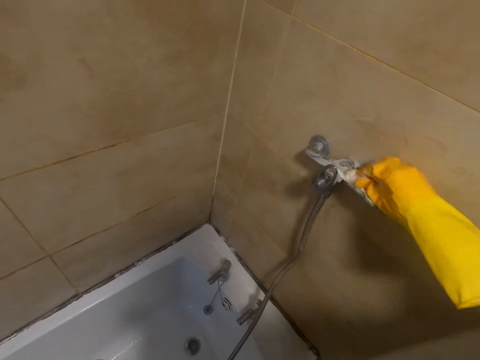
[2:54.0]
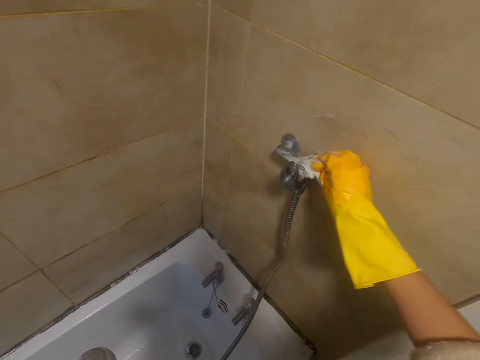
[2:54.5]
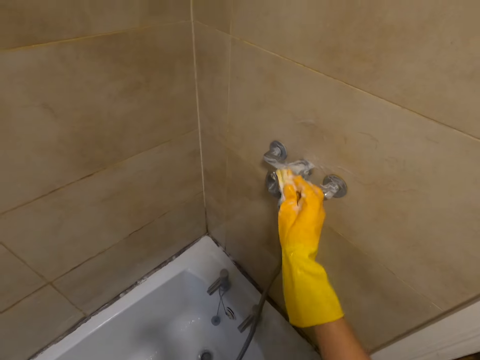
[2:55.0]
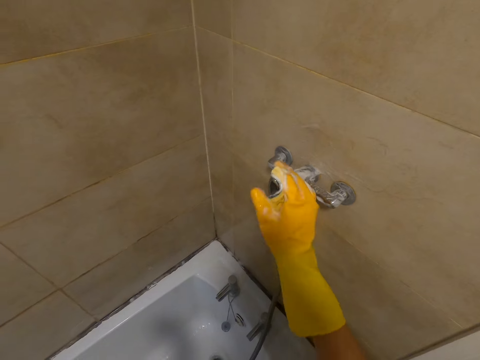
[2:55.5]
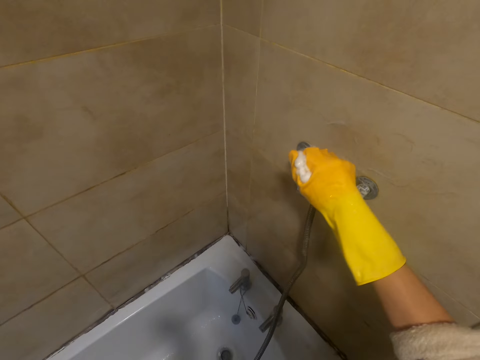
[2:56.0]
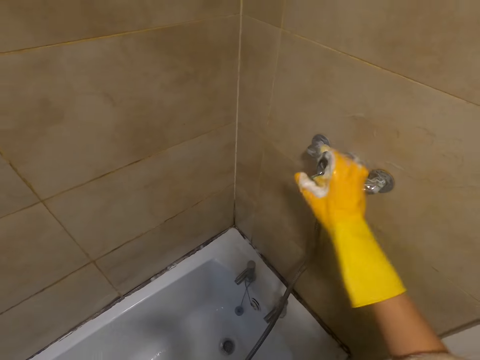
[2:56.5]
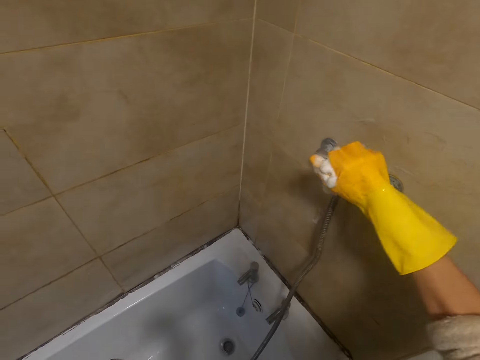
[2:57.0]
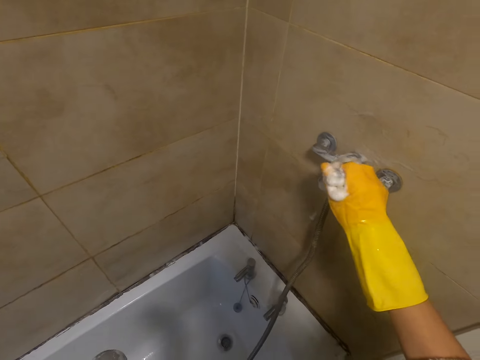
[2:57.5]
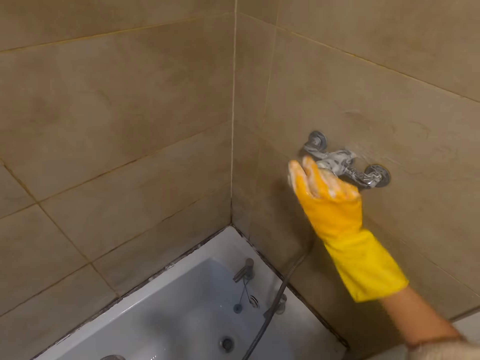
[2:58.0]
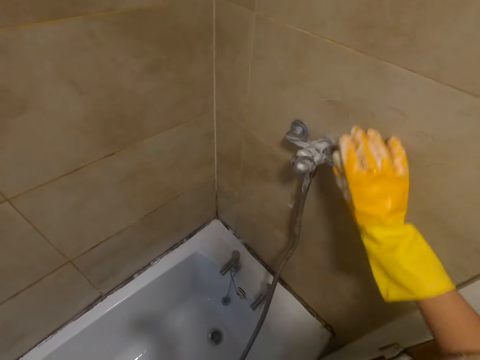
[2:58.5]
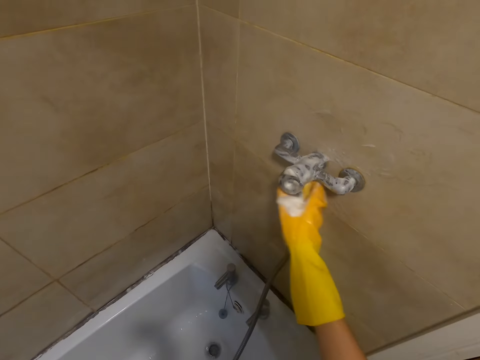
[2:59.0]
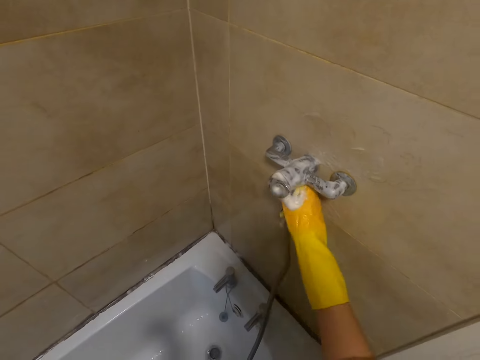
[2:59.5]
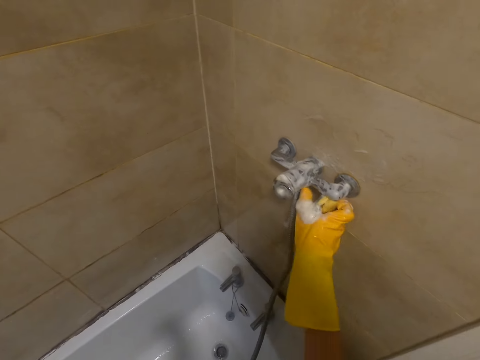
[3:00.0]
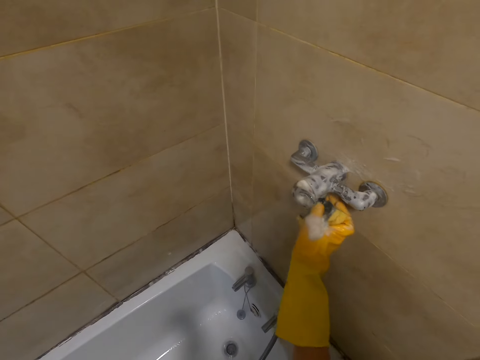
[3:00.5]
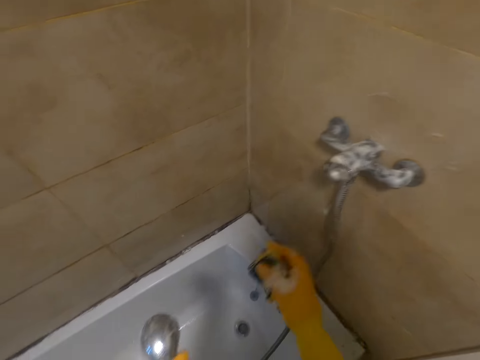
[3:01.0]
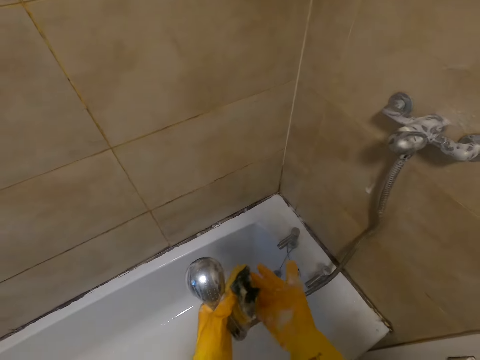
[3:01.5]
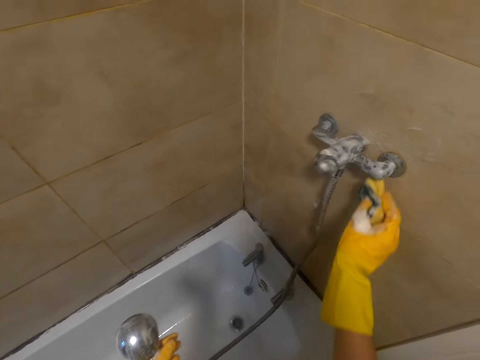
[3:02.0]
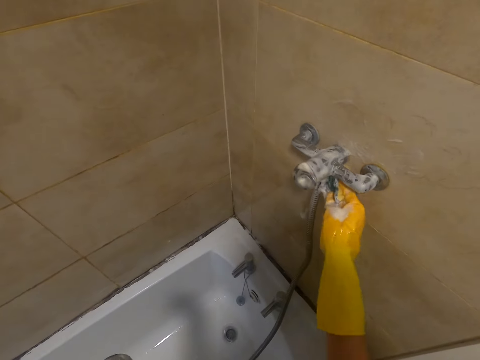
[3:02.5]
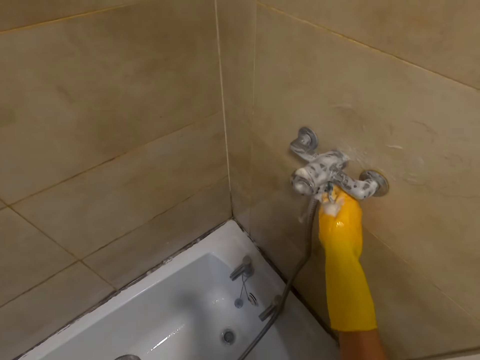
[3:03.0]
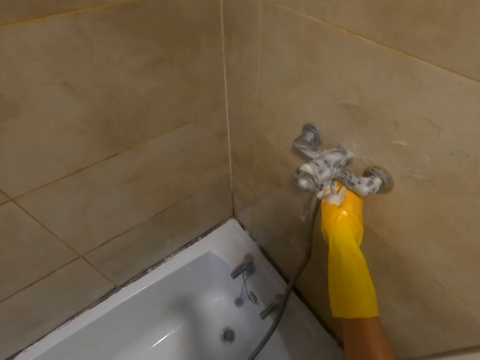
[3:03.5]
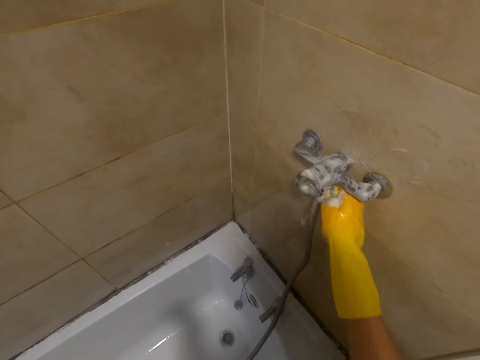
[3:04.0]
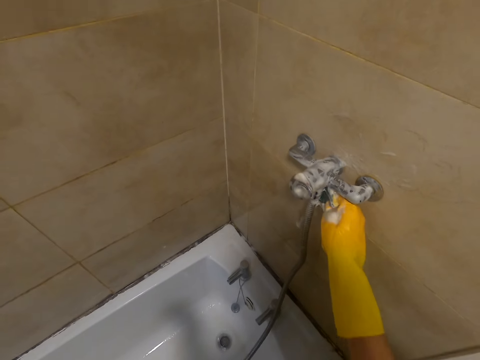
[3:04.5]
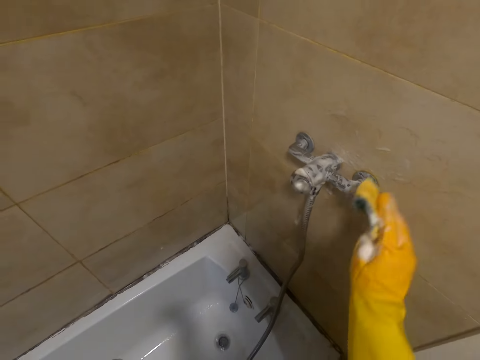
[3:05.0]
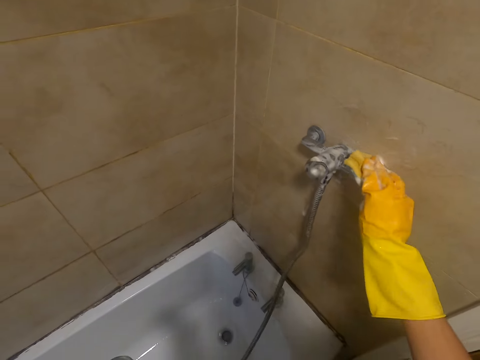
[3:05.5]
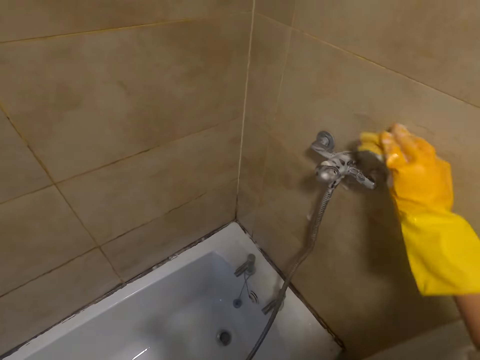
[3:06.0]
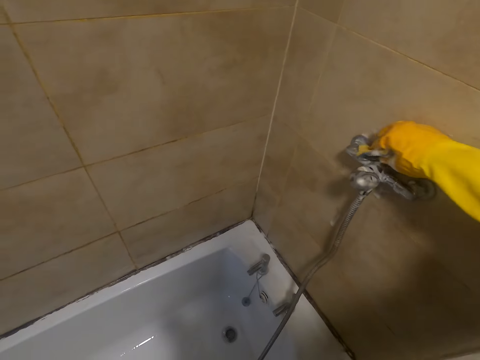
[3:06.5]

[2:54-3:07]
The camera wearer washes the surface.

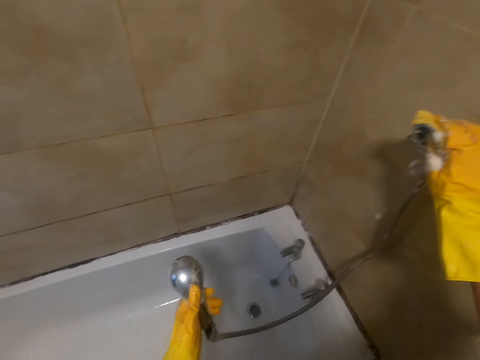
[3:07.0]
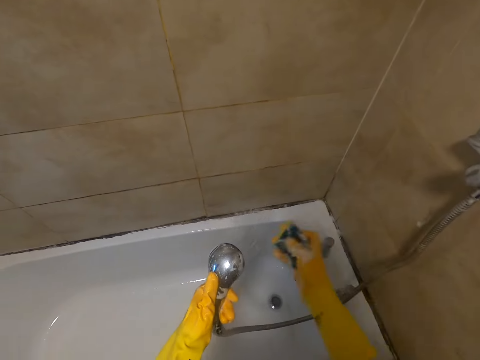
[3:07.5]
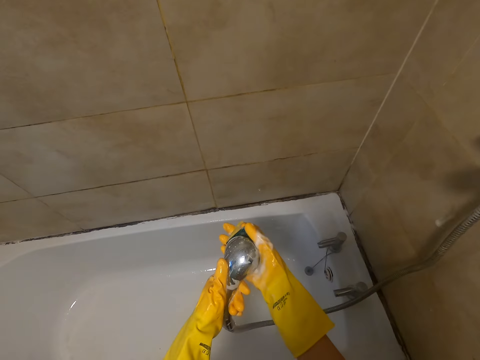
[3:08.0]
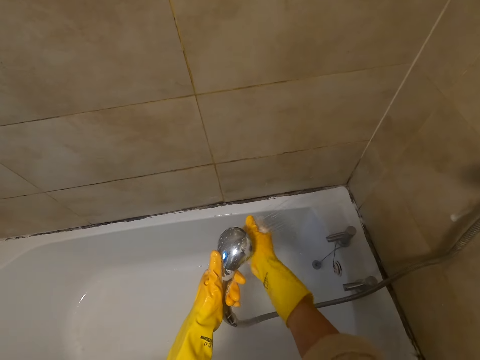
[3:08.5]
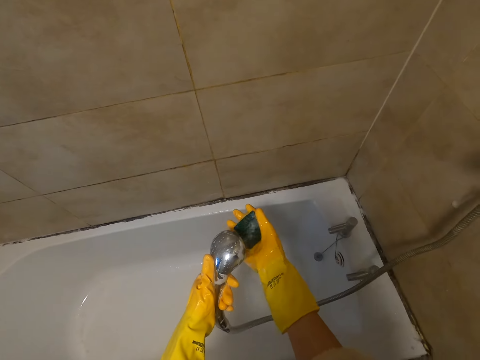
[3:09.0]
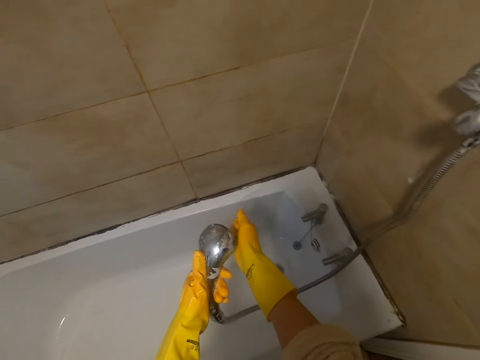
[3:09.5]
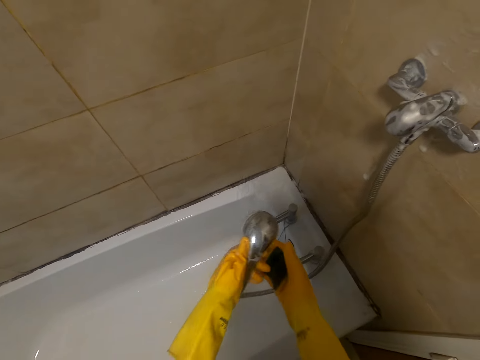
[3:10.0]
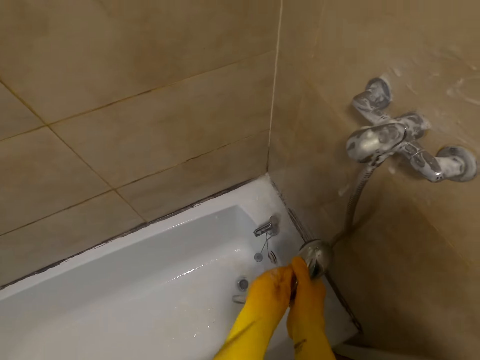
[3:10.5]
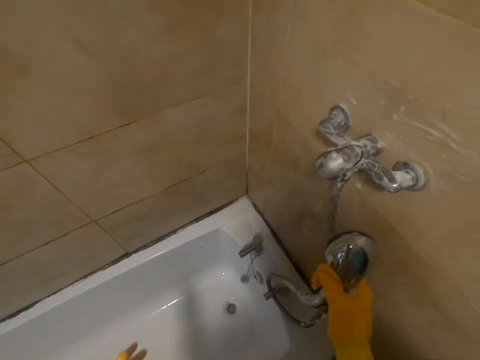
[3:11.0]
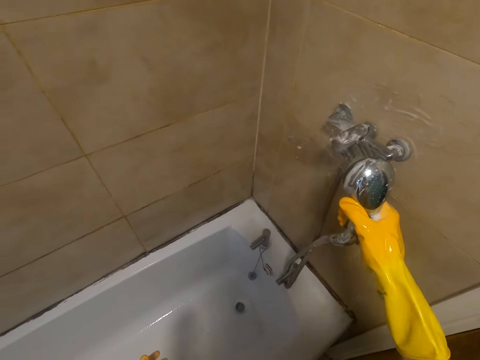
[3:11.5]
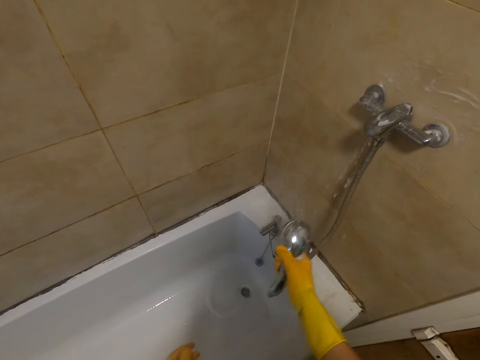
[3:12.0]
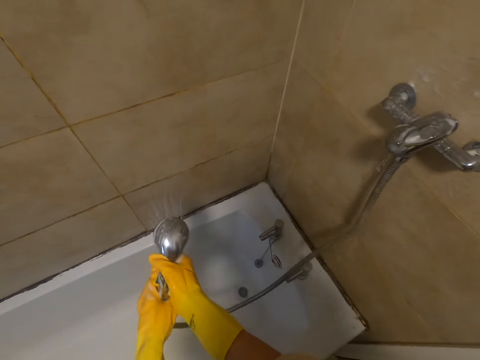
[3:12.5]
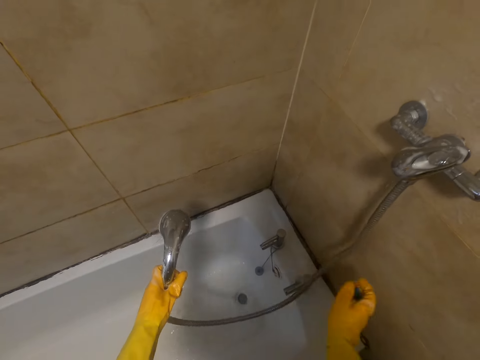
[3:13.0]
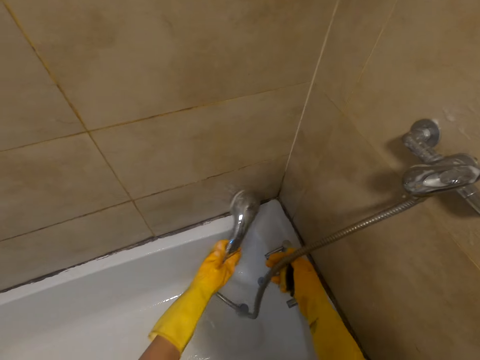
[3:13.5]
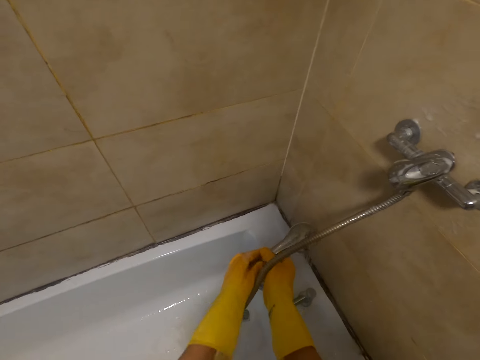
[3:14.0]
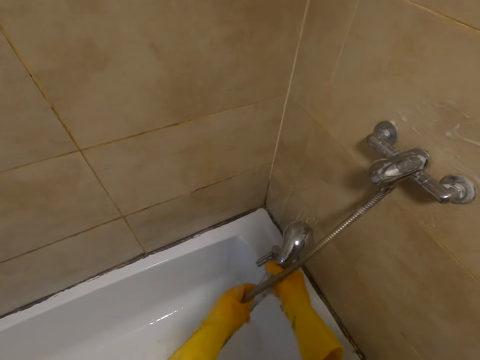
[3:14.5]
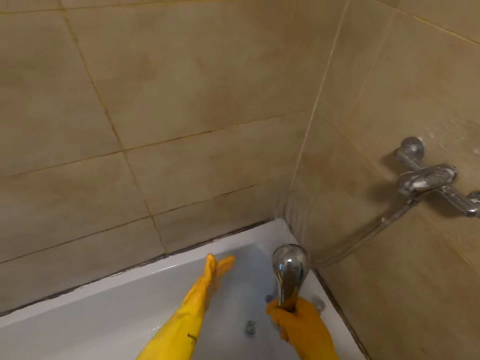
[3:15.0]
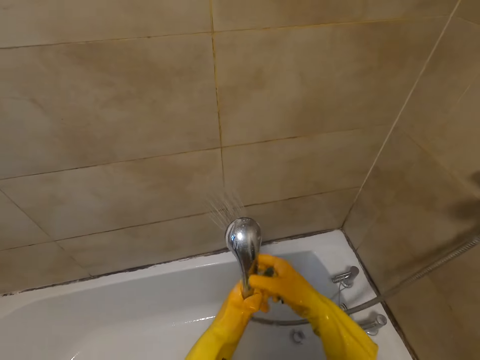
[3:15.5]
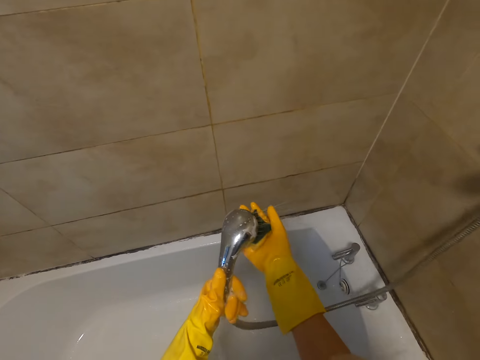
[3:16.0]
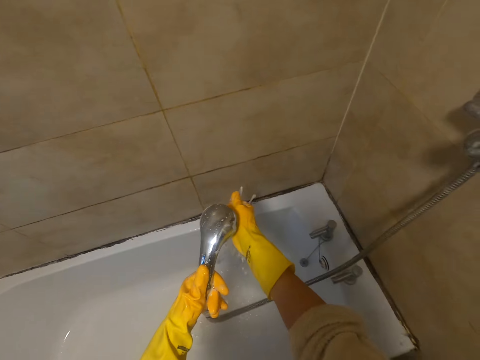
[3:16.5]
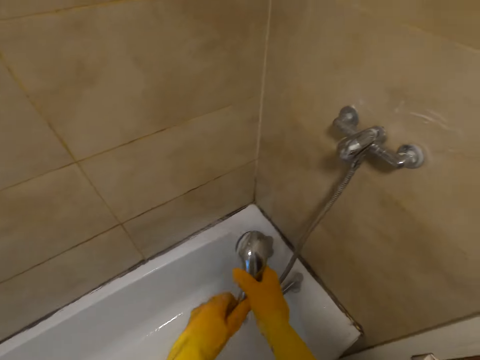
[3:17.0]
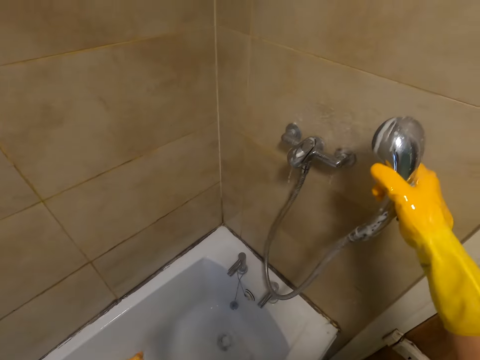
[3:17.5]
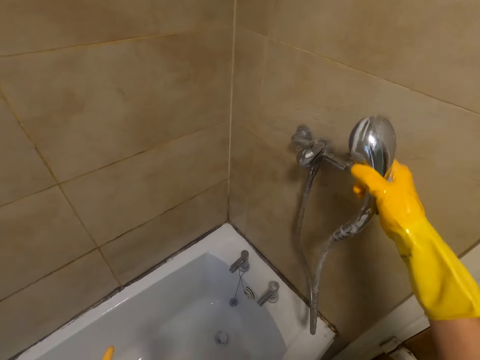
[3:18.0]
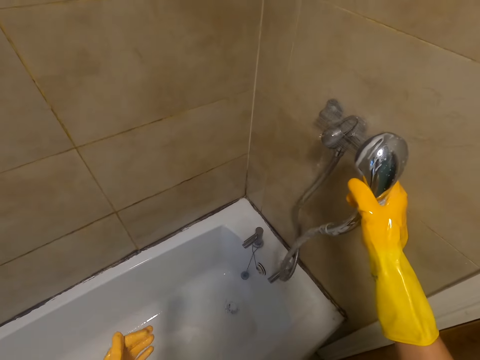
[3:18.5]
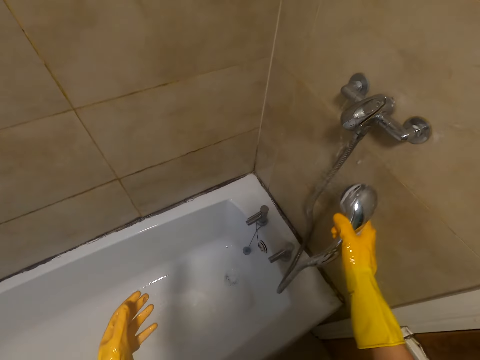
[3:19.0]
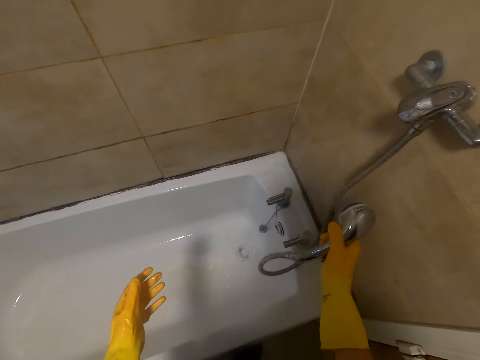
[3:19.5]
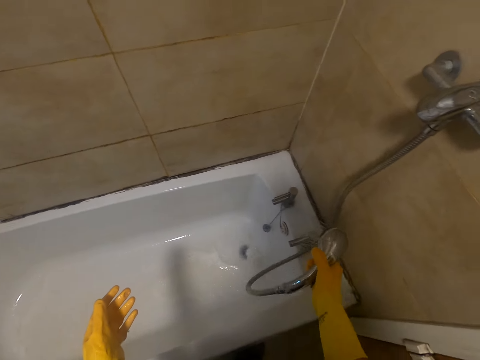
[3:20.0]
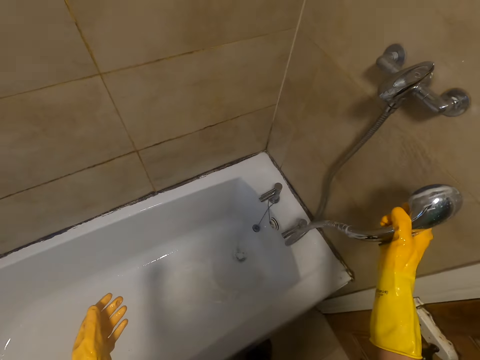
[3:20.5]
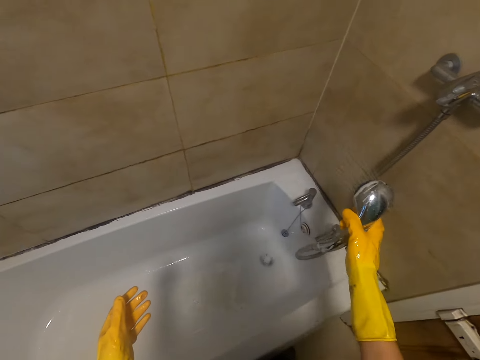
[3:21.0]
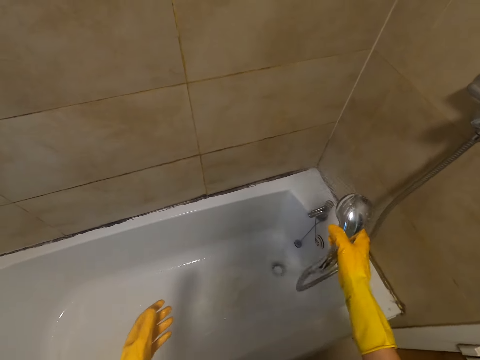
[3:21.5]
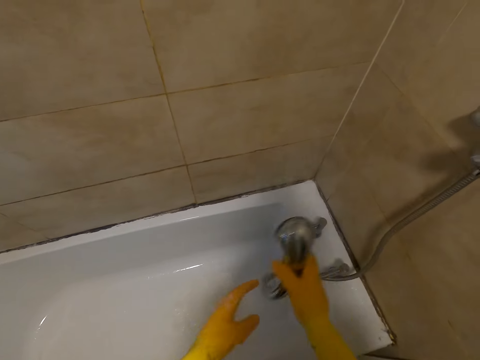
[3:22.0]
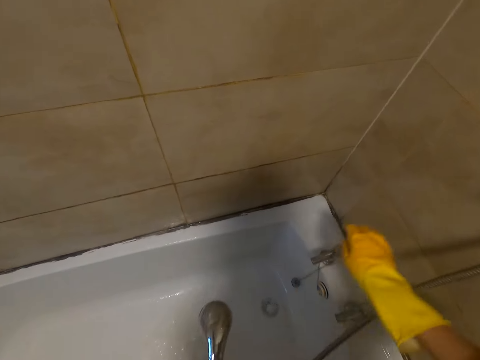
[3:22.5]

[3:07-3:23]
The camera wearer rinses the sponge. They wash the tap. They rinse the bathtub. They rinse the sponge. They rinse the walls of the bathroom. They clean the tap.
